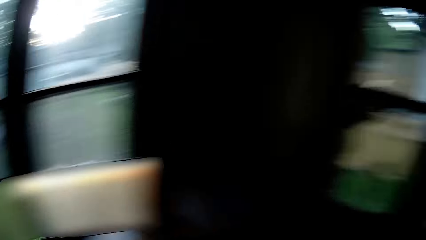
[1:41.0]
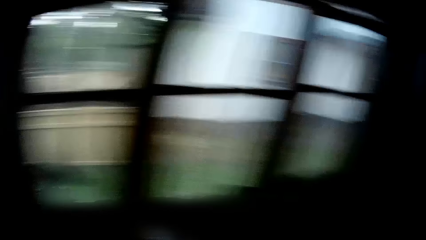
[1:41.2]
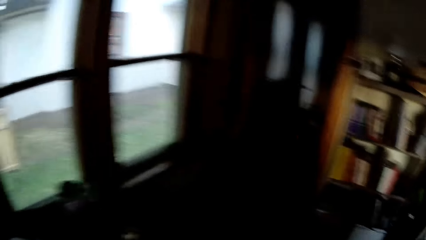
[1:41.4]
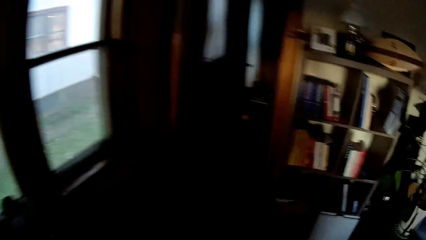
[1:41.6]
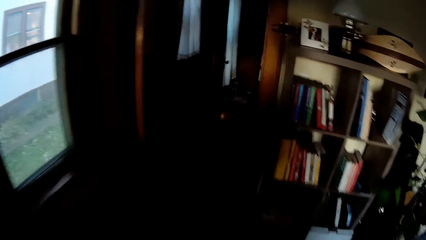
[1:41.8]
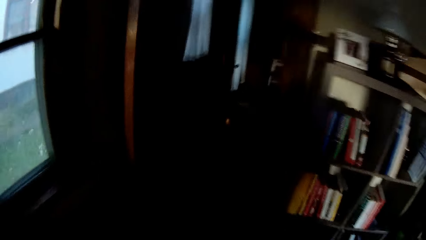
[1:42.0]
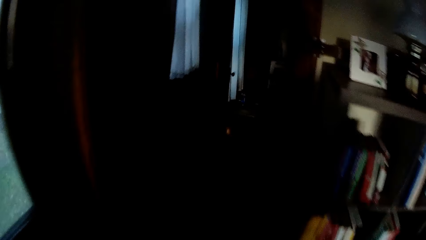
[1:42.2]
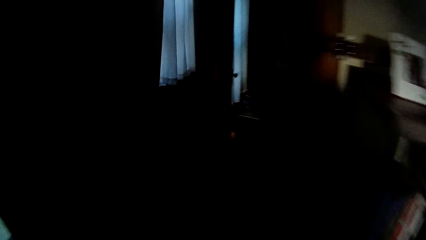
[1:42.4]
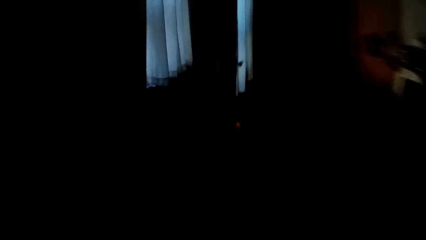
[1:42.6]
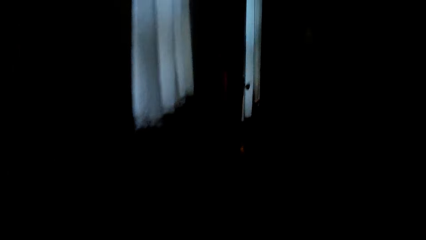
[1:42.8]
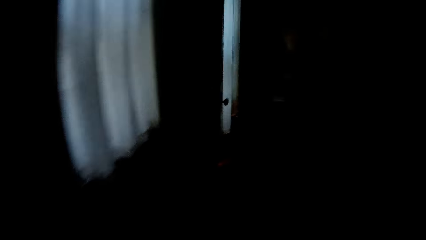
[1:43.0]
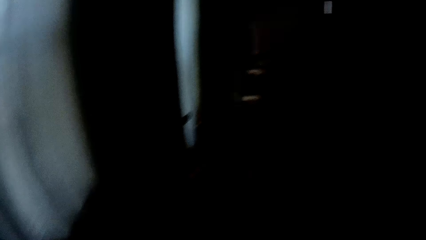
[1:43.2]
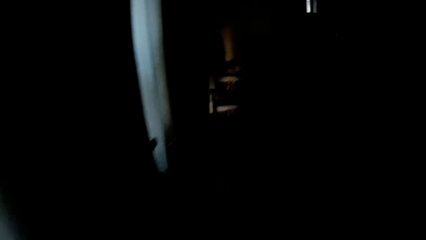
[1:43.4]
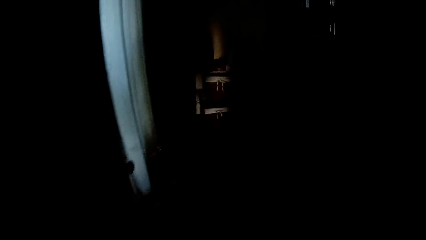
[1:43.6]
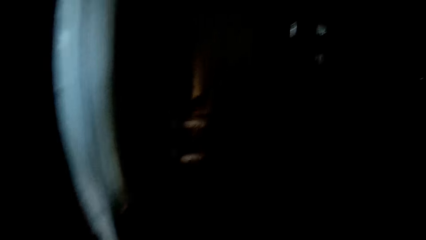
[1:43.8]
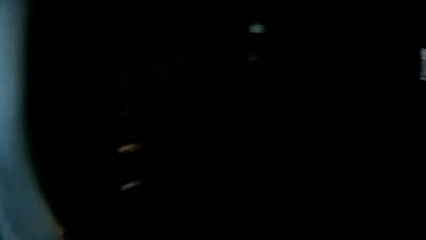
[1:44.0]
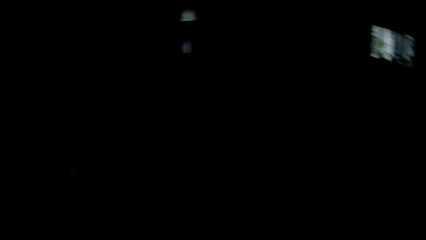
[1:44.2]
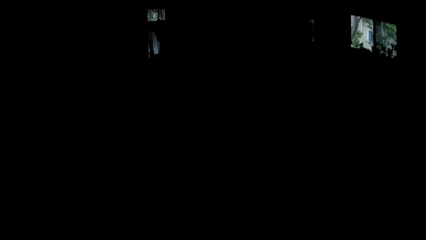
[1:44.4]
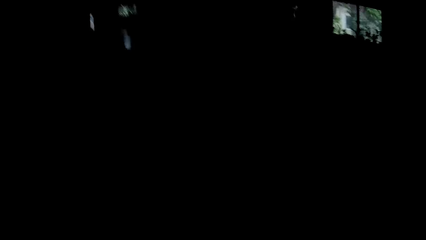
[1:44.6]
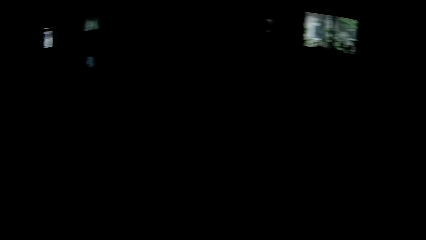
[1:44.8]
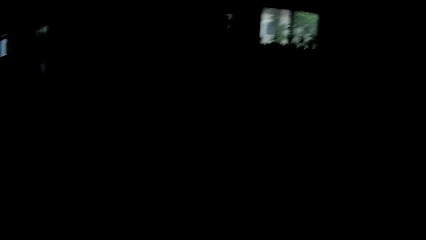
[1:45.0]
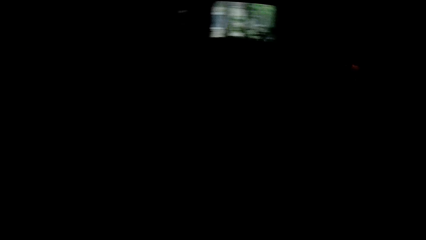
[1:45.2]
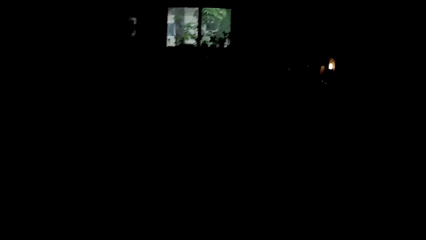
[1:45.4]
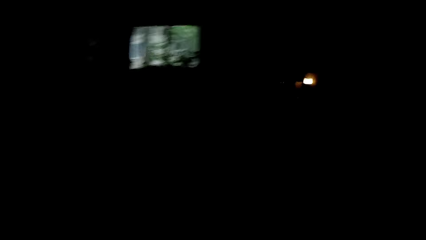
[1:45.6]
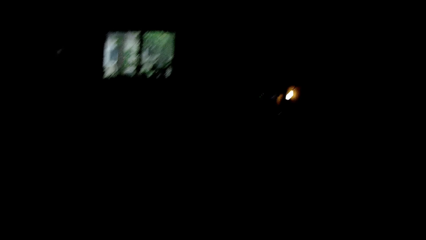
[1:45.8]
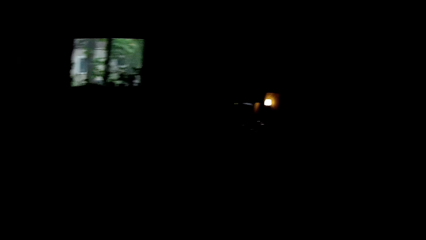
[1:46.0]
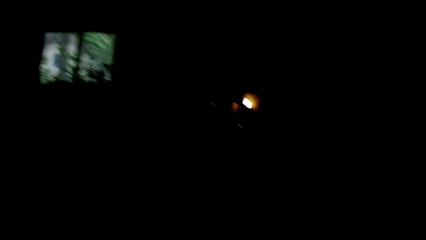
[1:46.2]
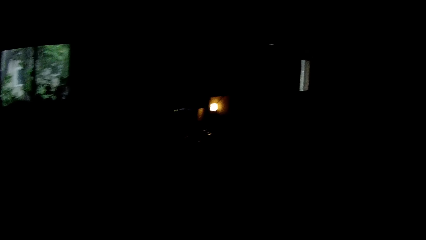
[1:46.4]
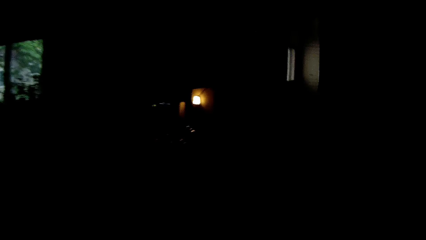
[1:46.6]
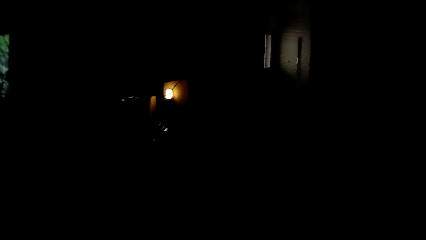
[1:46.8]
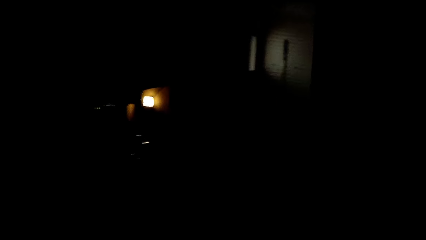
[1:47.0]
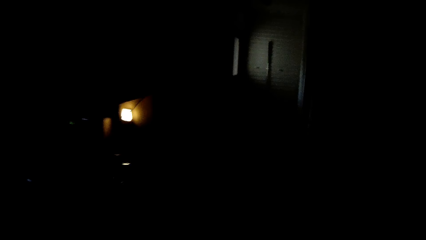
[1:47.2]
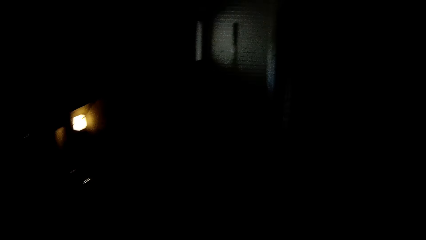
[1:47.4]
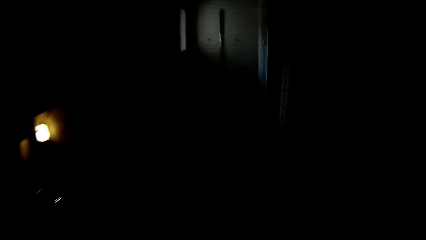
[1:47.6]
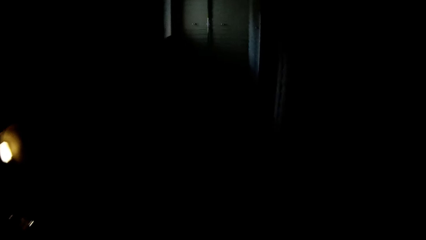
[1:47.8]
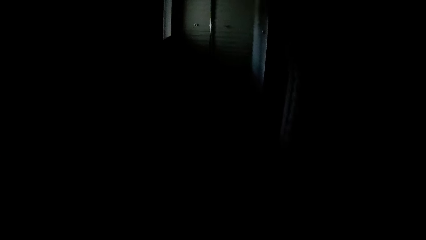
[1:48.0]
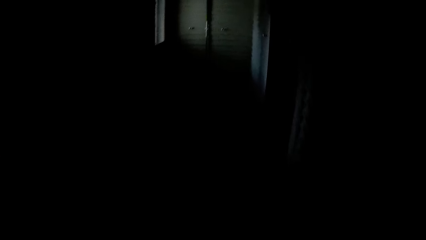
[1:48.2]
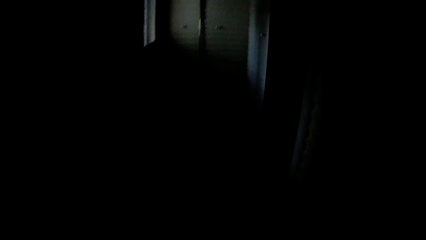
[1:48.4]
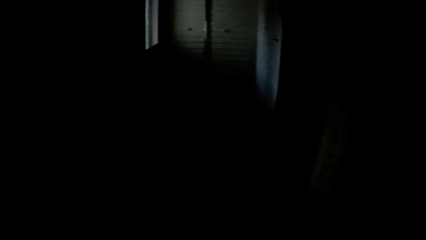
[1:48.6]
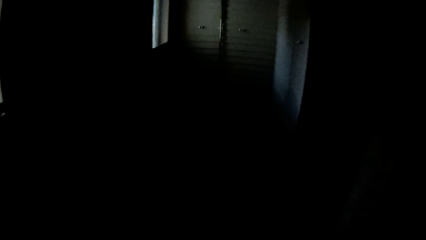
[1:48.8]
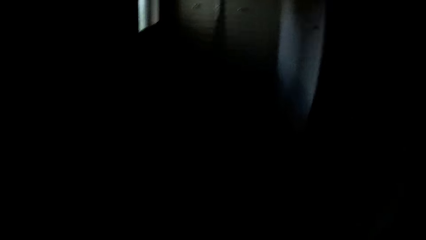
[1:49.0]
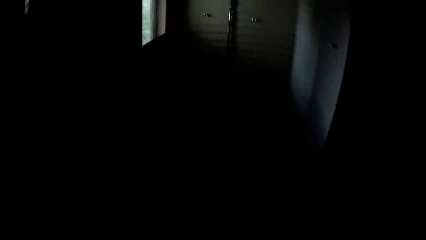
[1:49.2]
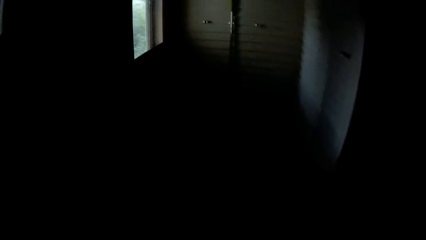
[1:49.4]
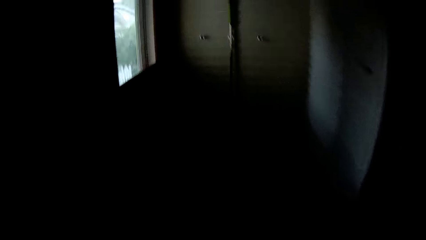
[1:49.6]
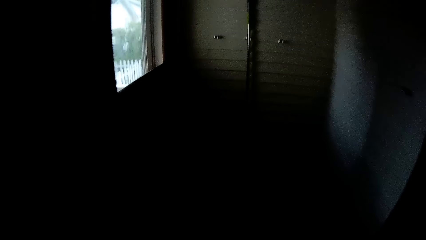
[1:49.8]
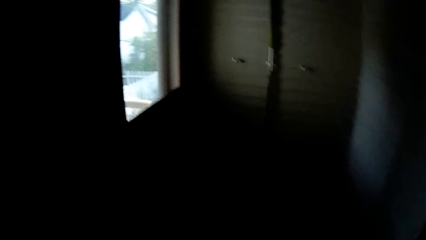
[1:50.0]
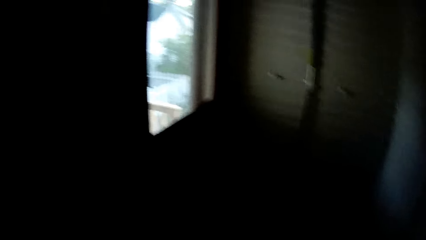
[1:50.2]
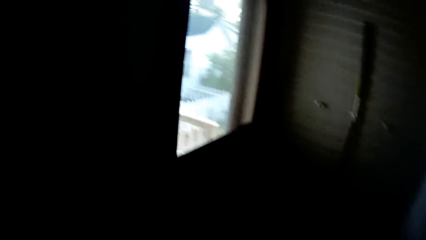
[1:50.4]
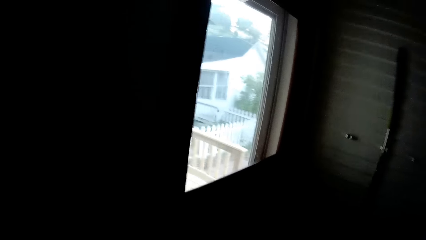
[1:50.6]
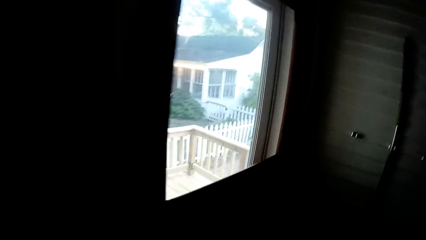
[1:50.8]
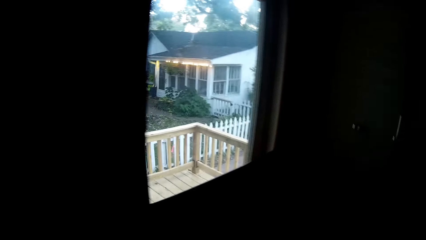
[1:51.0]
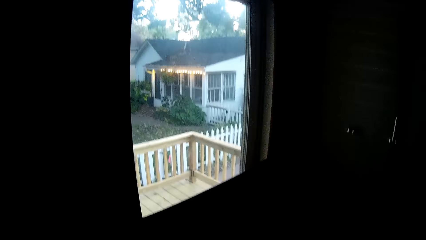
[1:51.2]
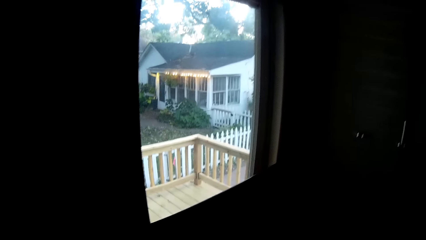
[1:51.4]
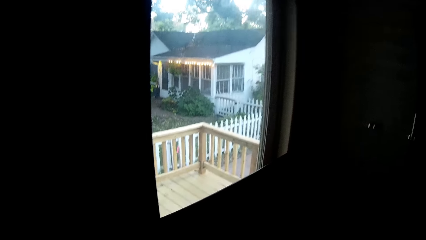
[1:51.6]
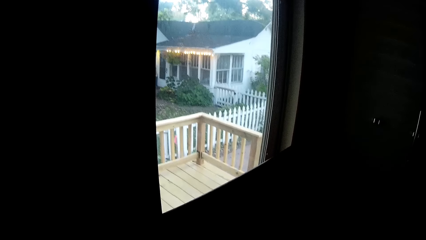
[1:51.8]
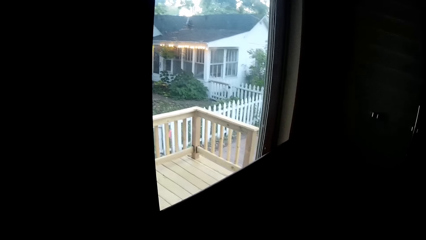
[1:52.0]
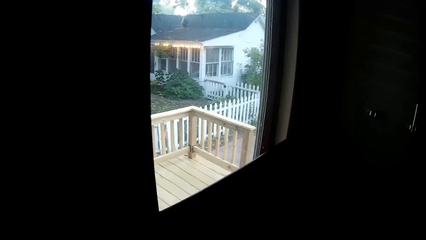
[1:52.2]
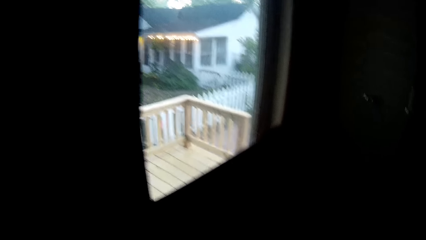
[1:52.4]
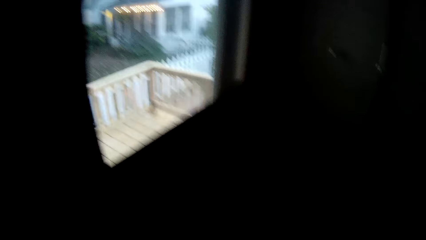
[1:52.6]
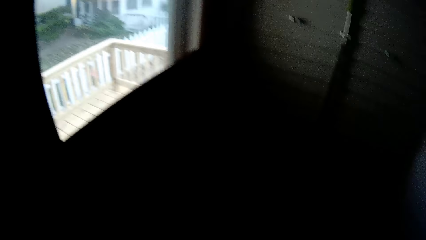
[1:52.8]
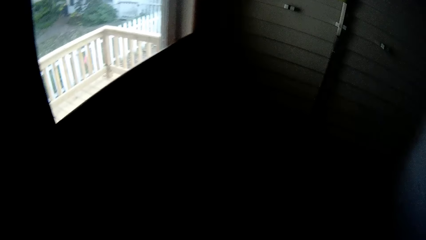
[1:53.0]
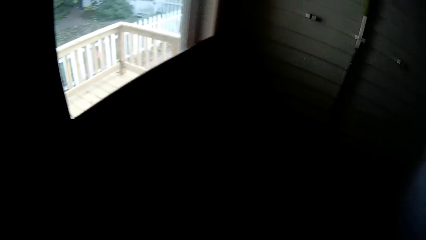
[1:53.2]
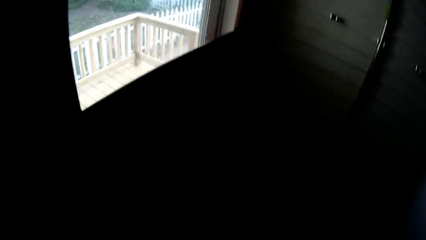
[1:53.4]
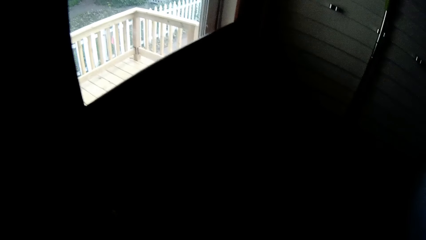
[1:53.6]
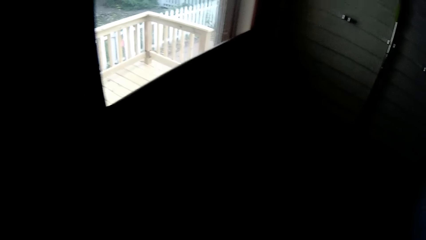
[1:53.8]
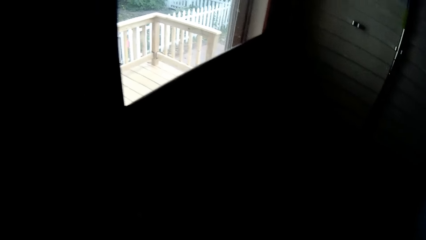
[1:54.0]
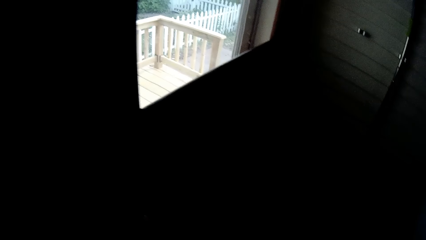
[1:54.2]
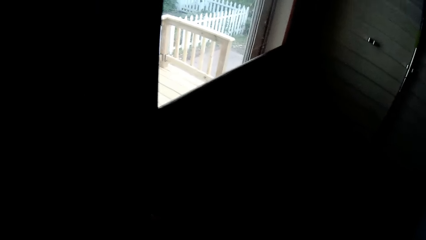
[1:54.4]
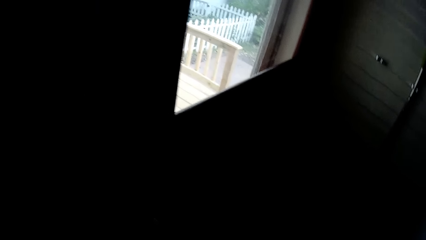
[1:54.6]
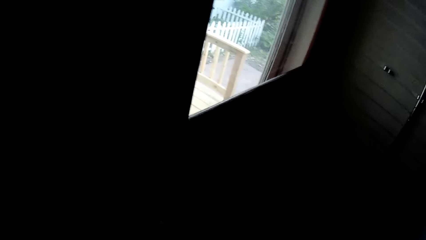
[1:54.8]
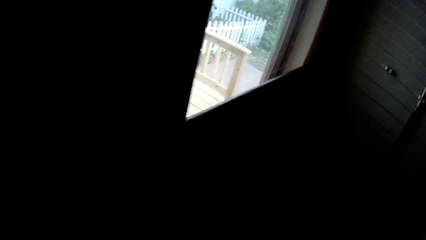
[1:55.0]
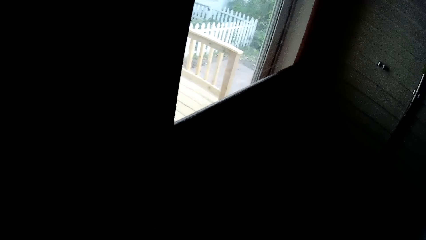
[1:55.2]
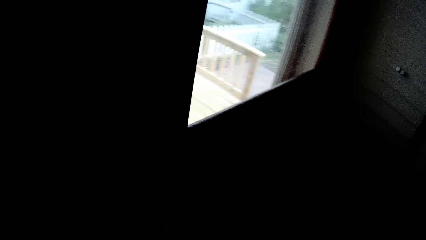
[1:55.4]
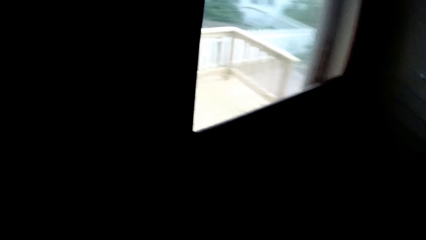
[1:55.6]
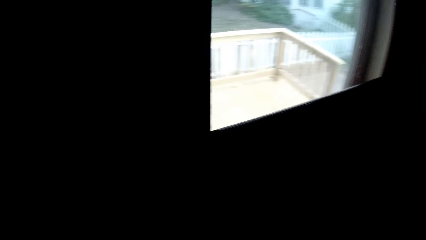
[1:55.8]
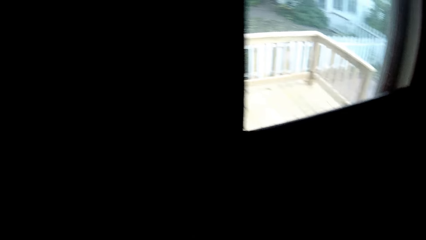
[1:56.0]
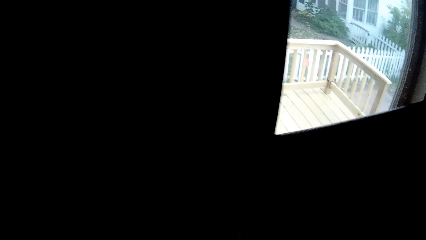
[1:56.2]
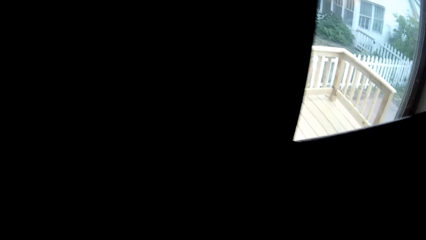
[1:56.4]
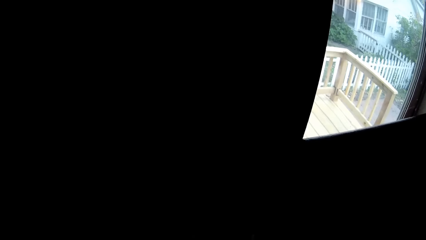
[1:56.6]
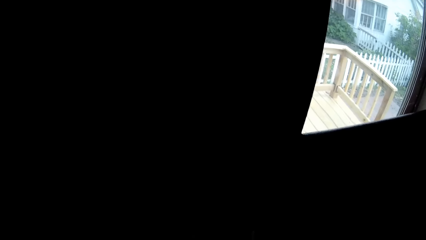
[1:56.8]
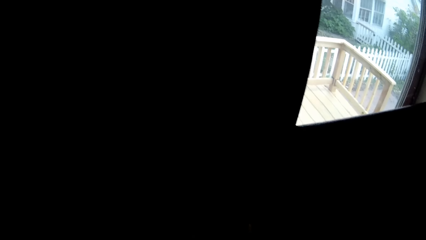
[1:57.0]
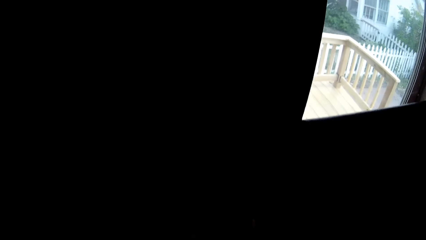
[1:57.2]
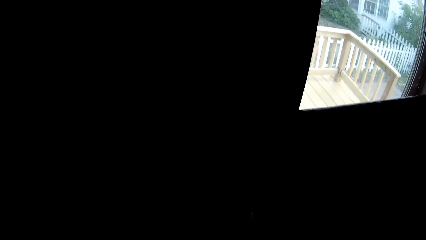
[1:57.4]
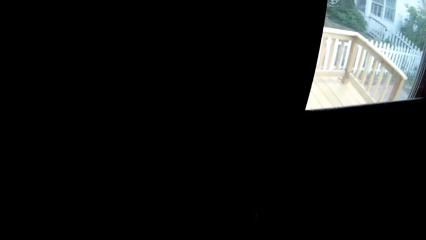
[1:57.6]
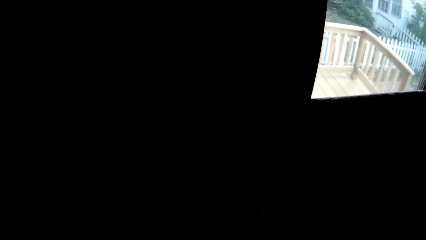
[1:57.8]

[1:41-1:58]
The camera wearer walks around the room.
